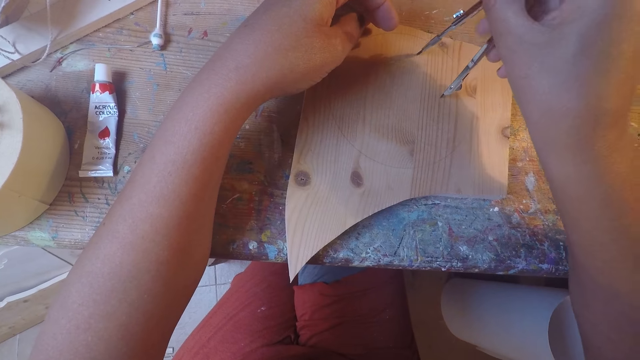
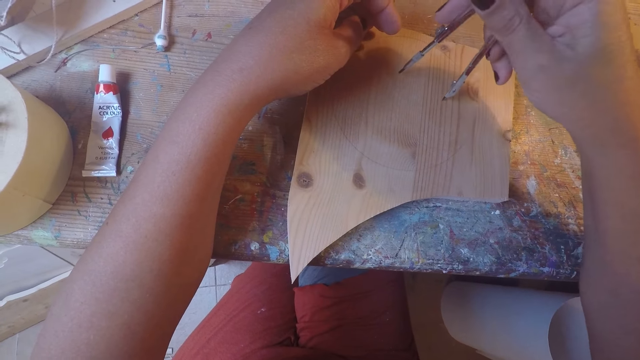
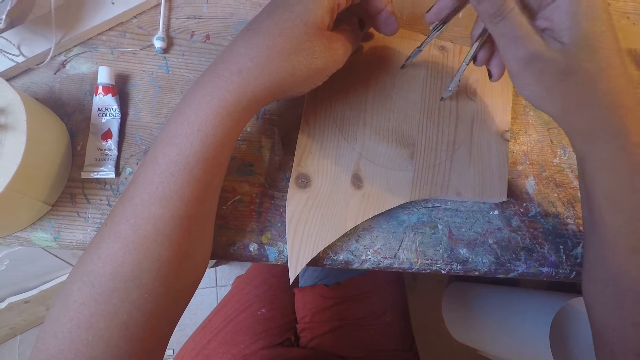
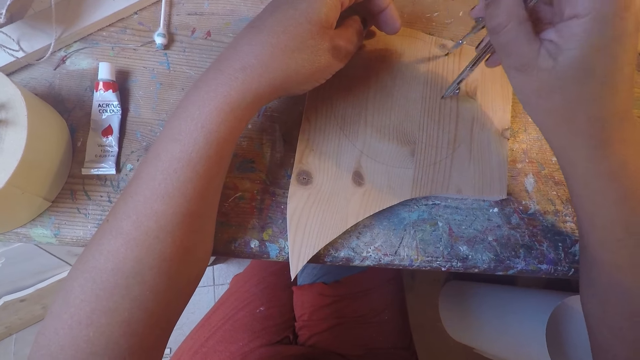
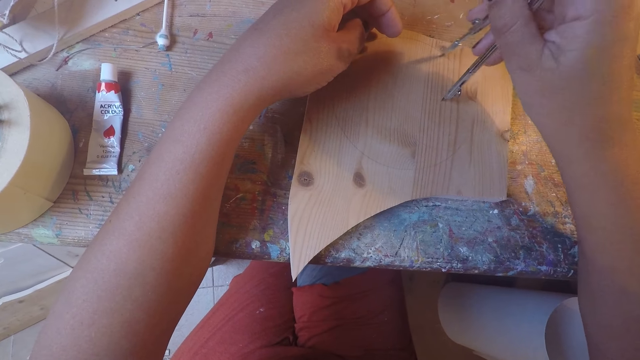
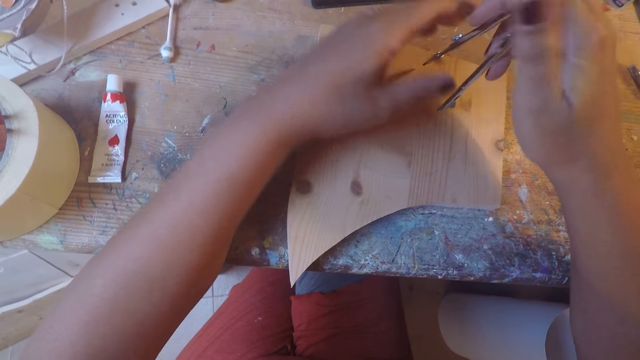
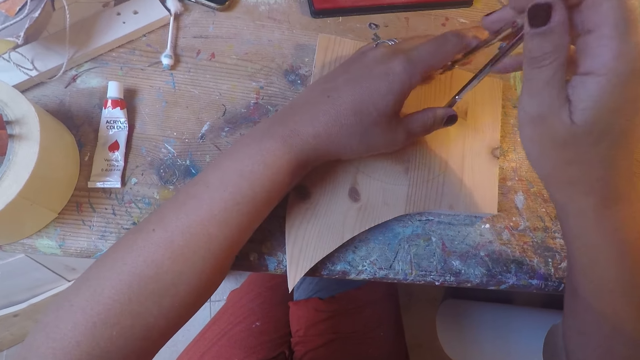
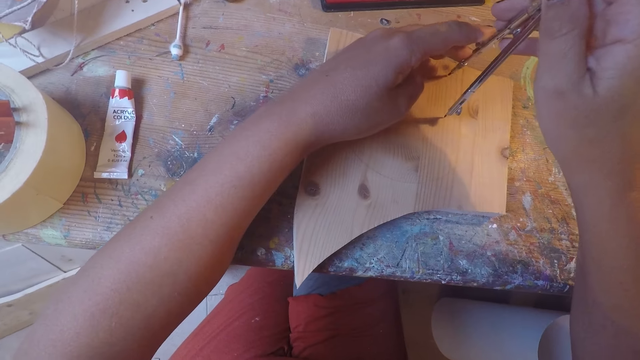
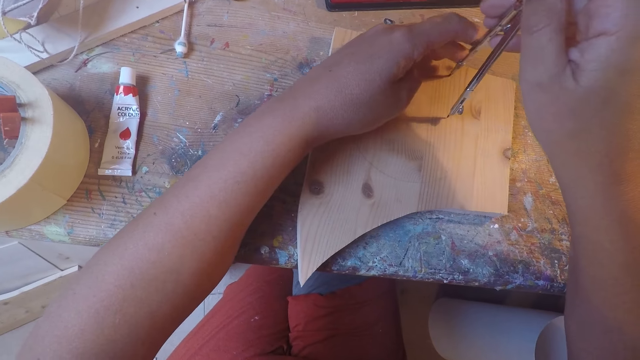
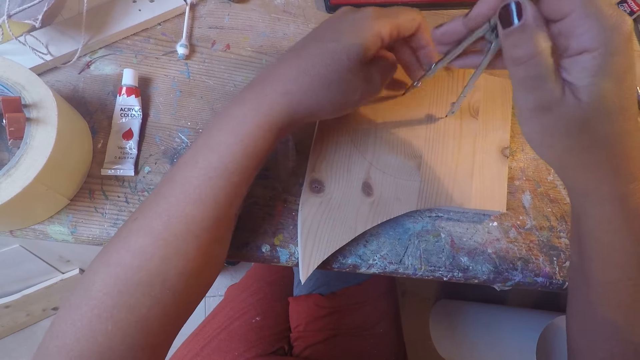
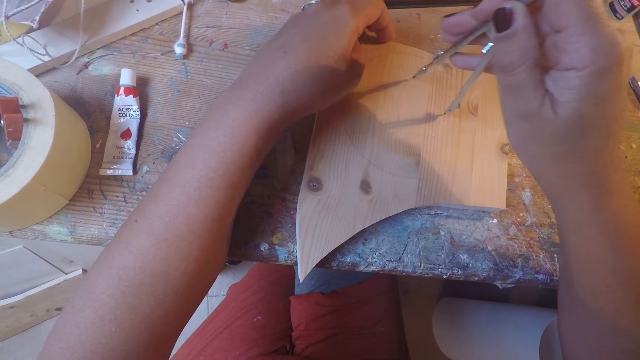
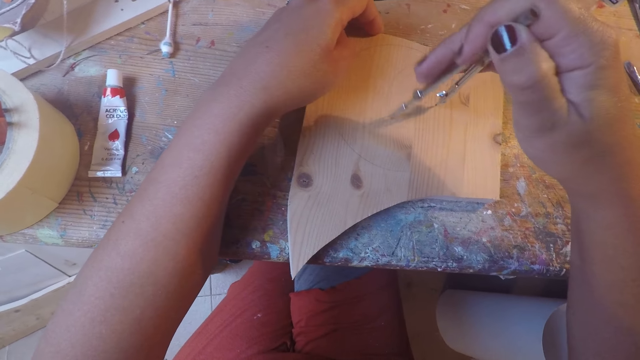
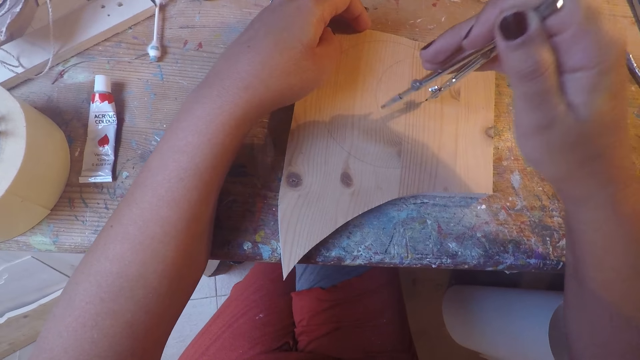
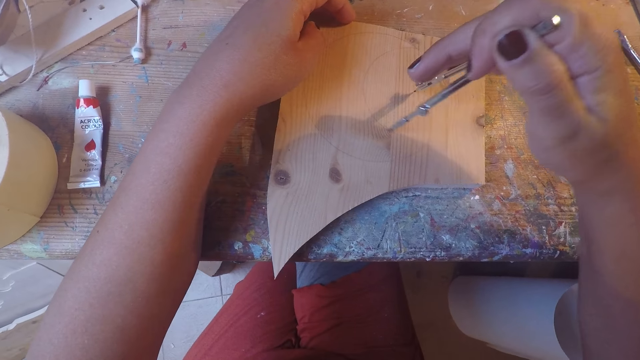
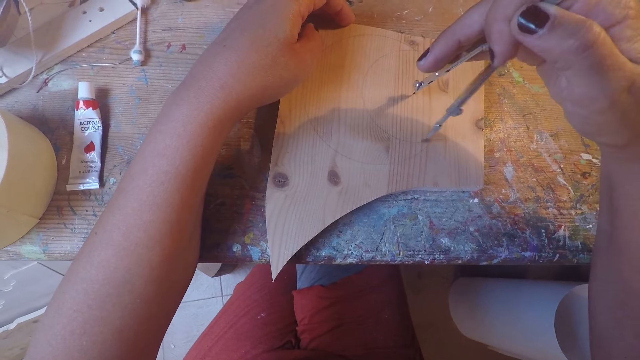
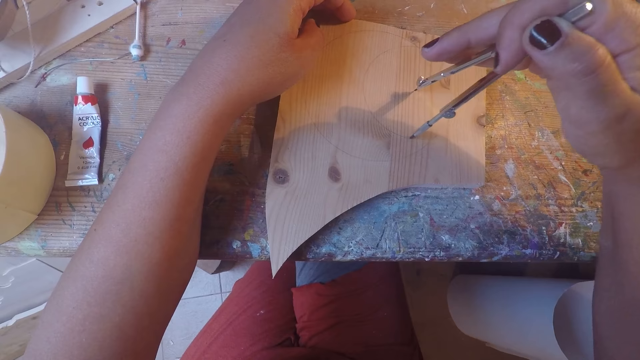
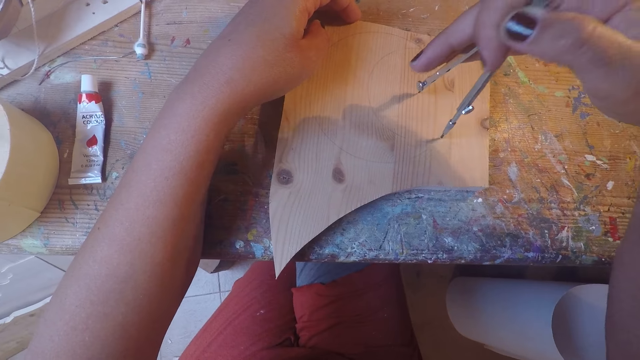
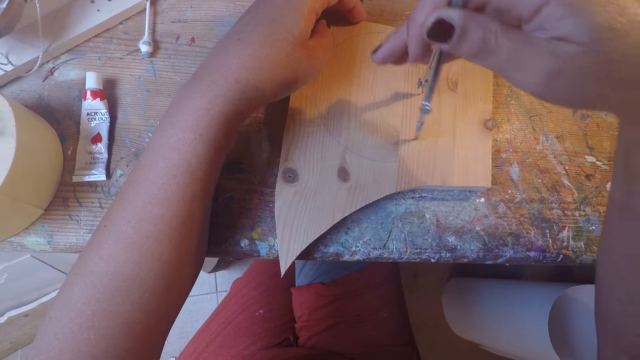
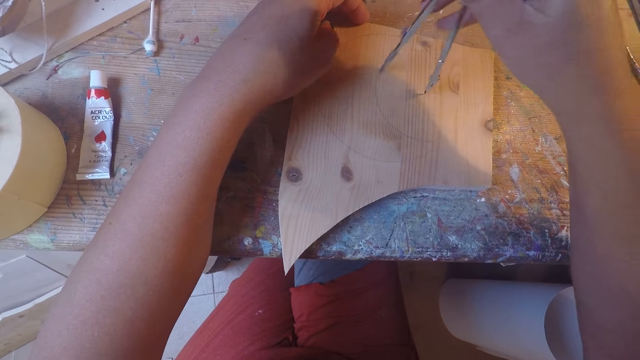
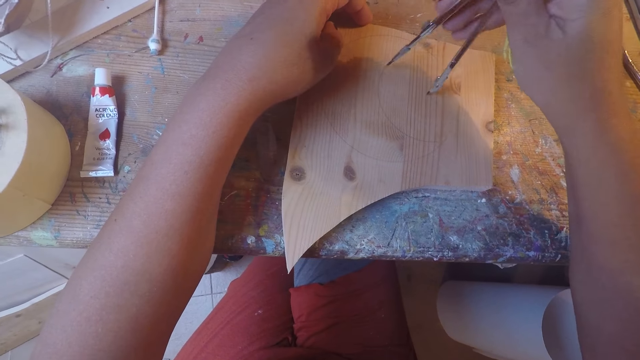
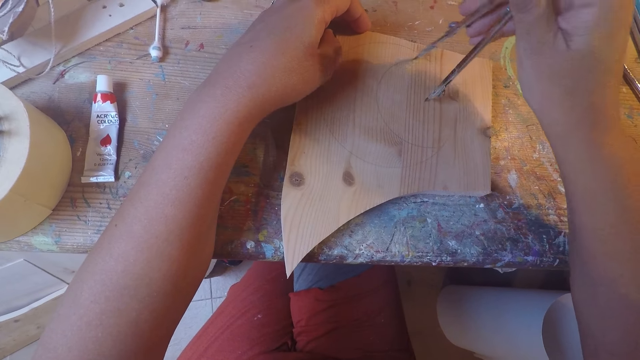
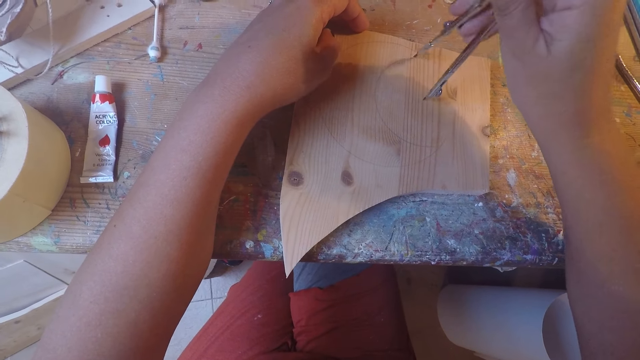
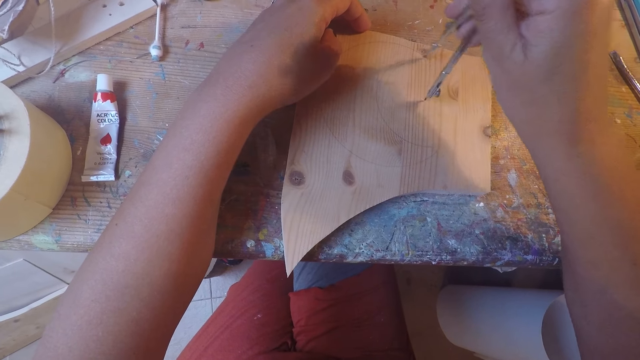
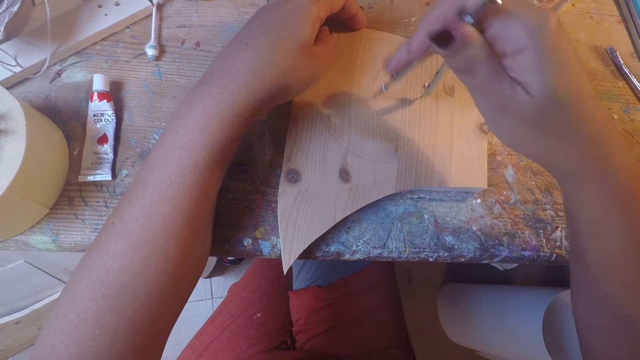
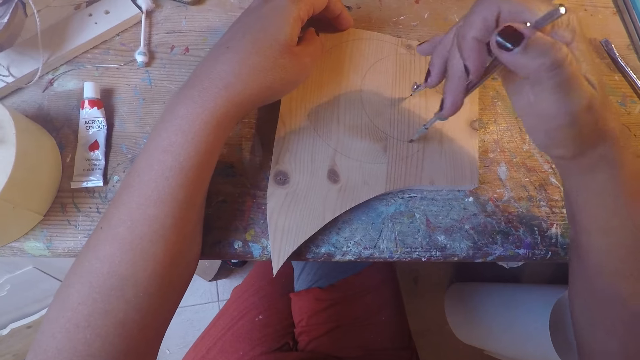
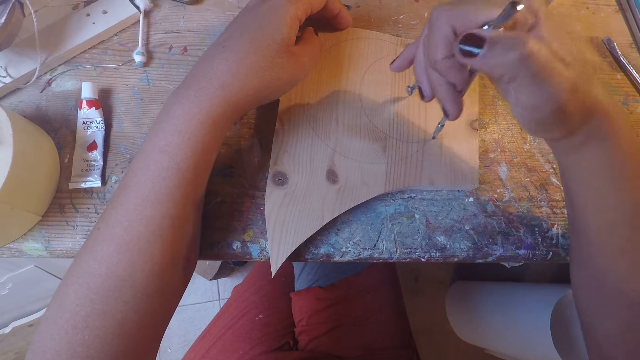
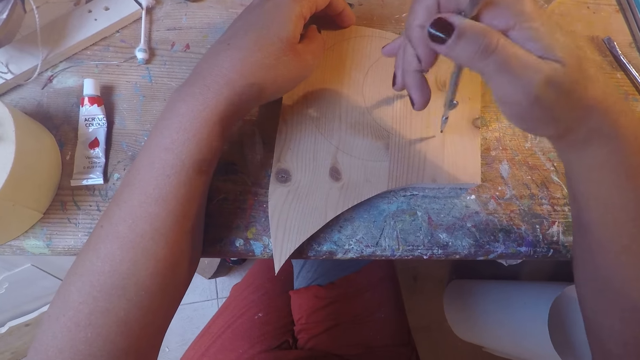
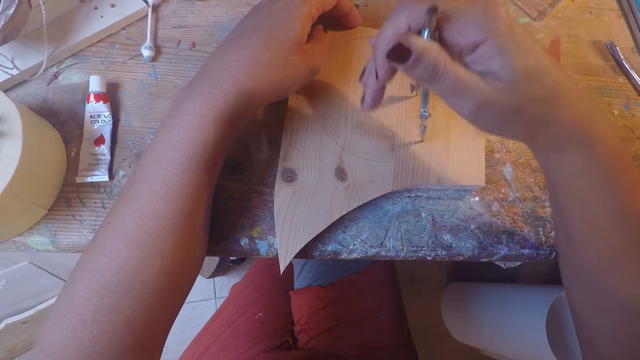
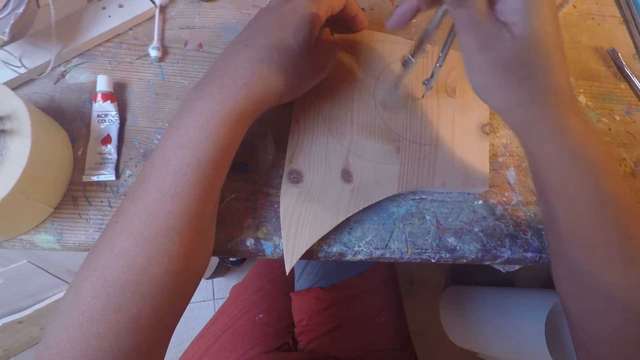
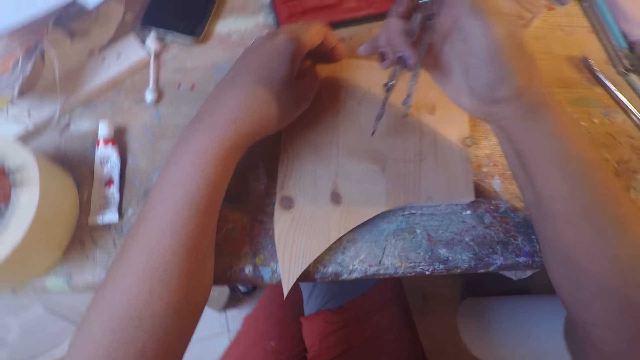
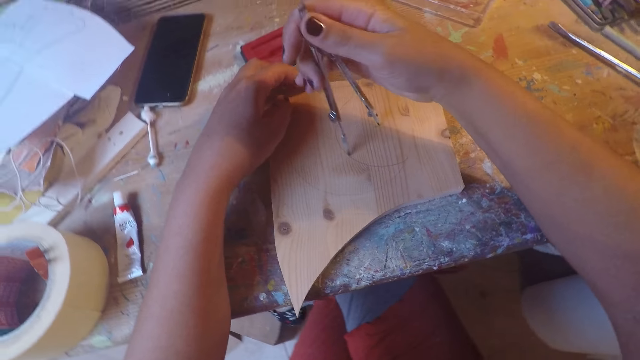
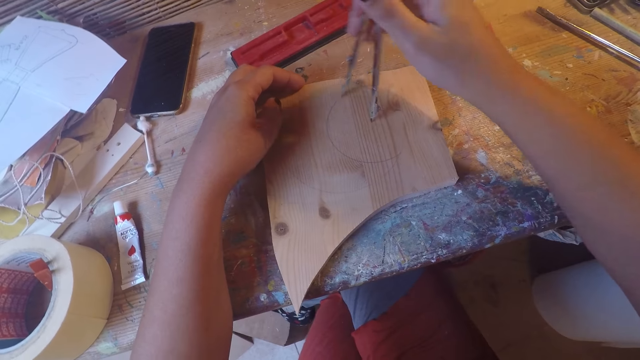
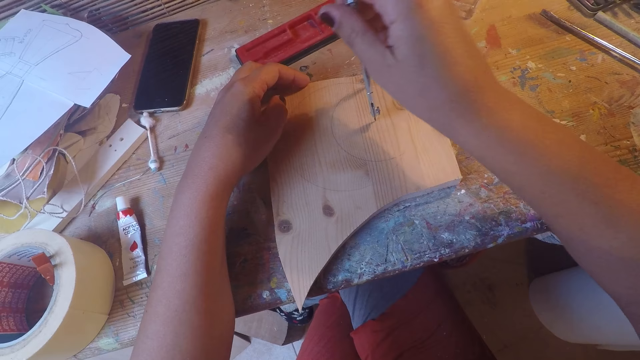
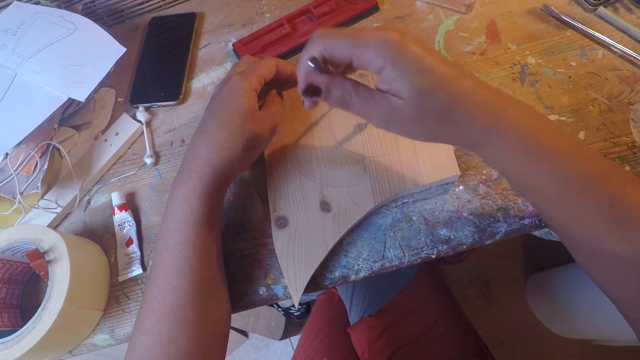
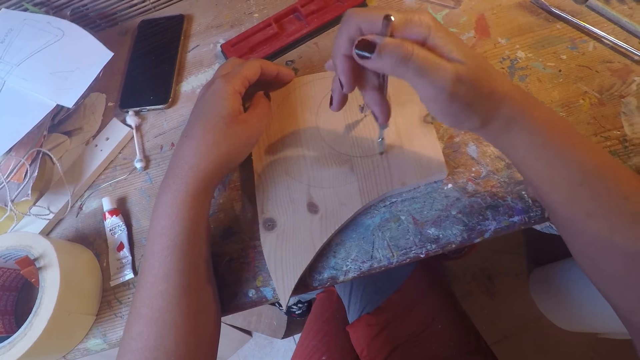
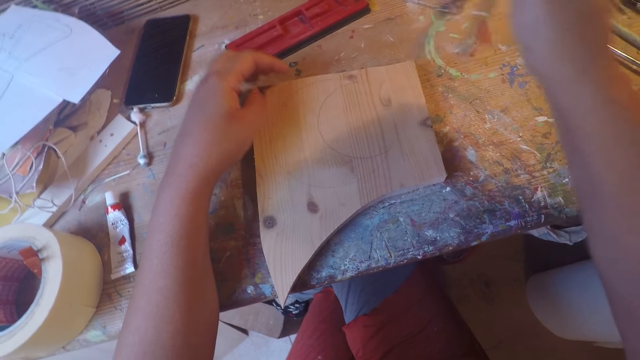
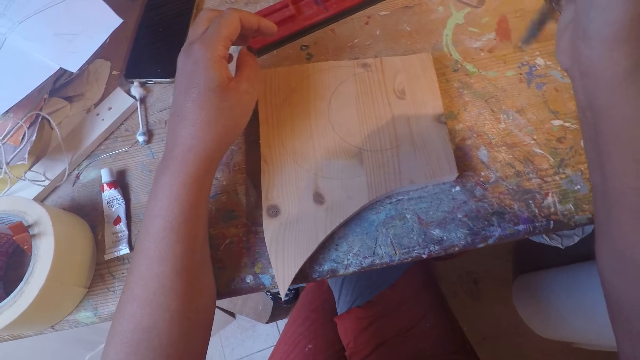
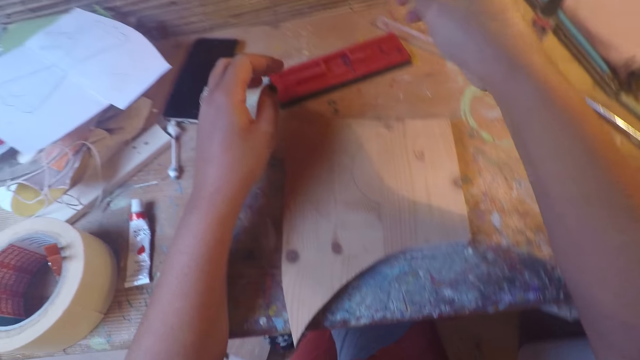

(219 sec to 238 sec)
The camera wearer adjusts the compass with her left hand. She draws on the wood plank on the work table with the compass in her right hand. She closes the compass with her right hand. She looks at the piece of board.
